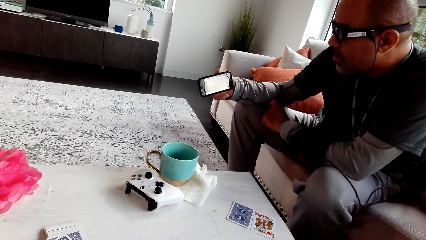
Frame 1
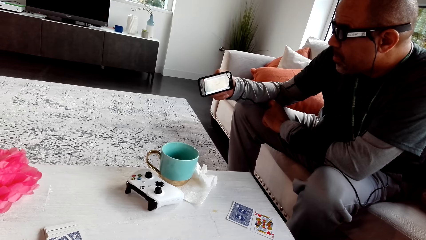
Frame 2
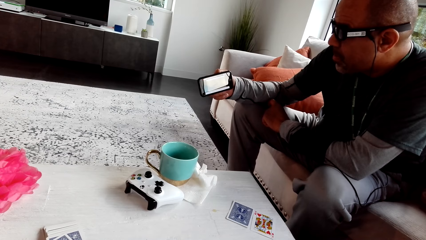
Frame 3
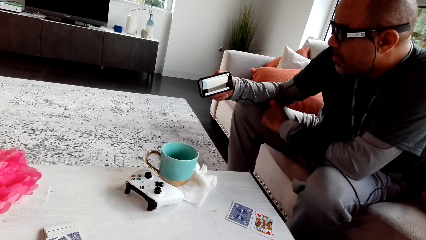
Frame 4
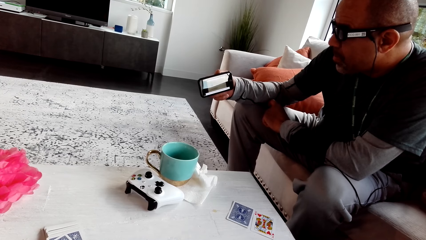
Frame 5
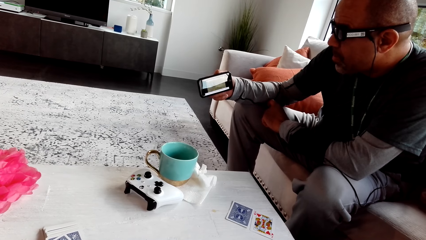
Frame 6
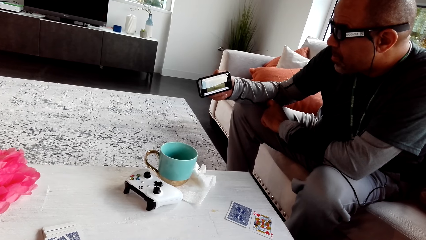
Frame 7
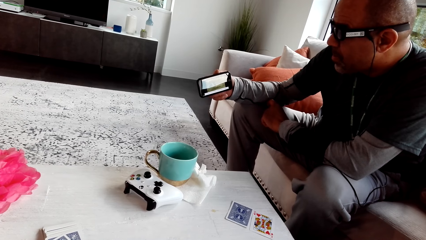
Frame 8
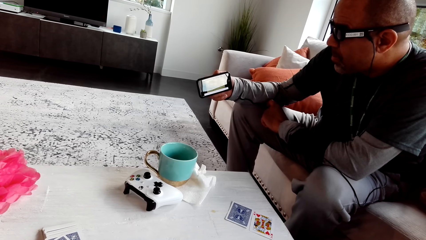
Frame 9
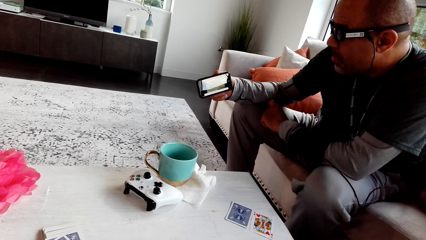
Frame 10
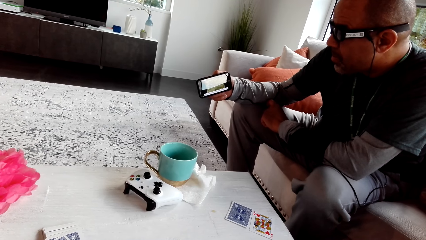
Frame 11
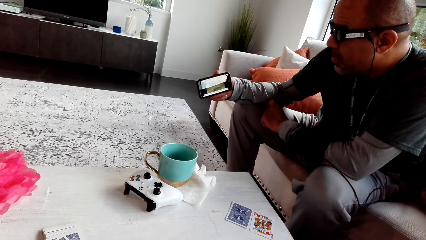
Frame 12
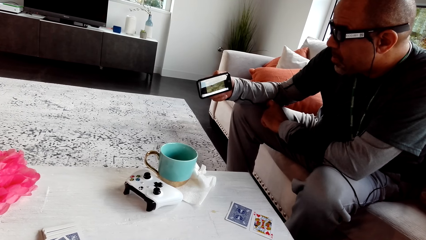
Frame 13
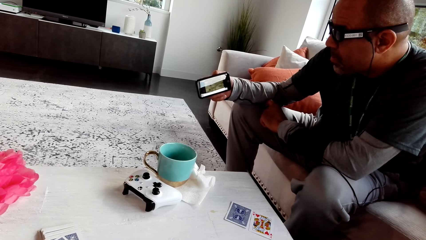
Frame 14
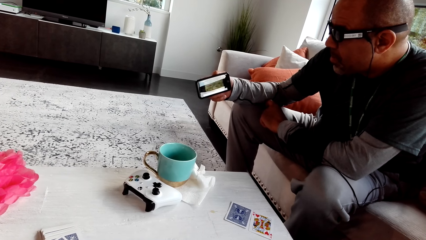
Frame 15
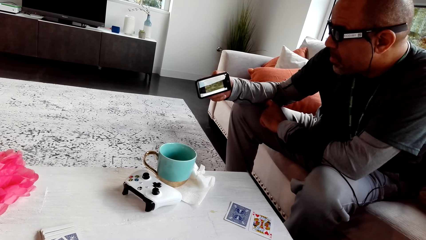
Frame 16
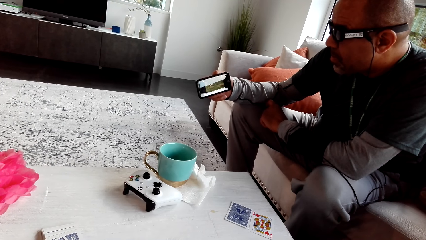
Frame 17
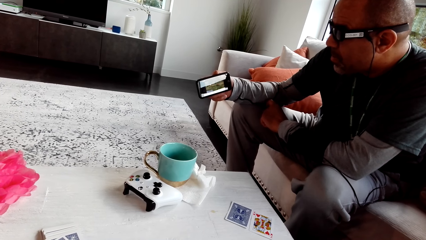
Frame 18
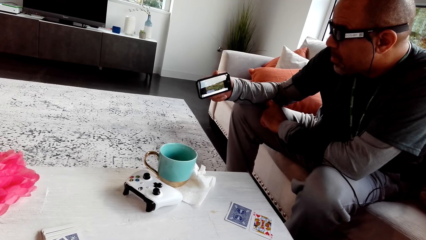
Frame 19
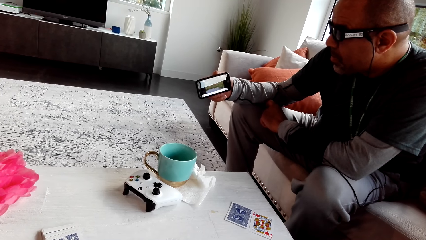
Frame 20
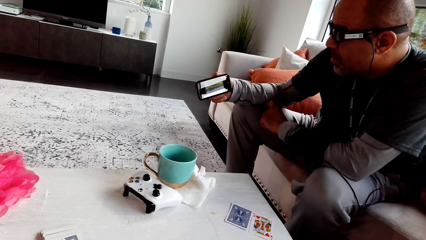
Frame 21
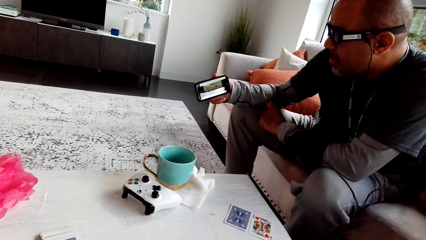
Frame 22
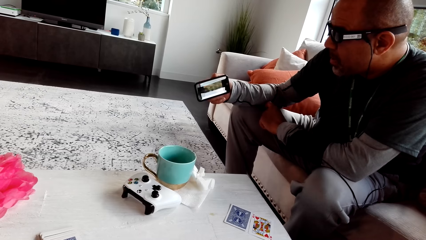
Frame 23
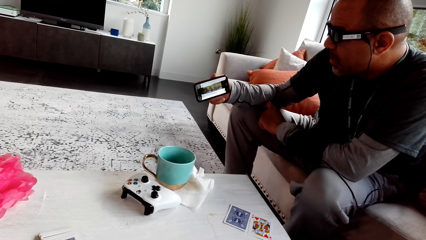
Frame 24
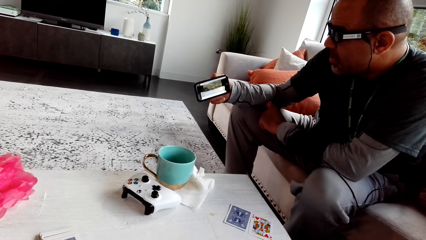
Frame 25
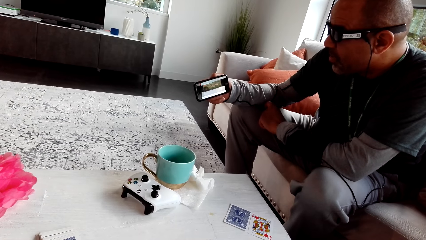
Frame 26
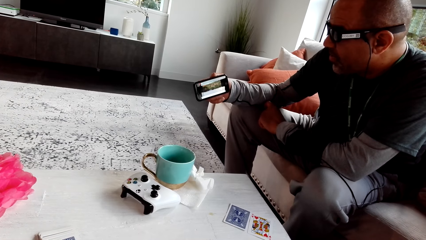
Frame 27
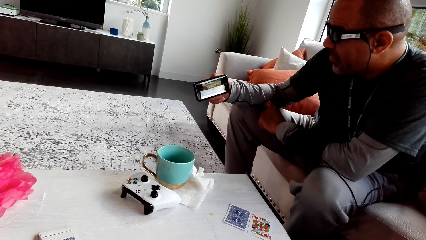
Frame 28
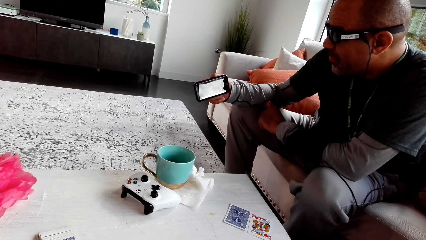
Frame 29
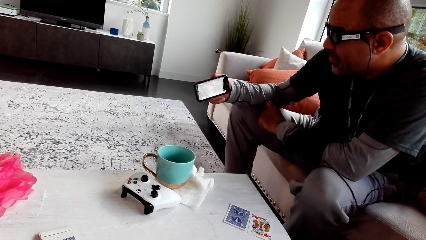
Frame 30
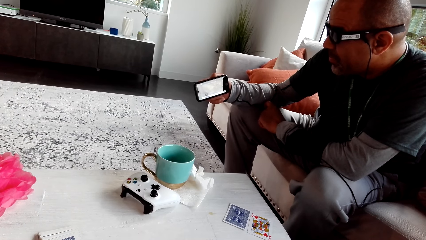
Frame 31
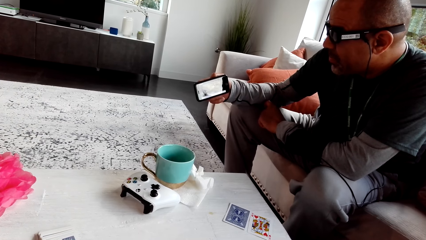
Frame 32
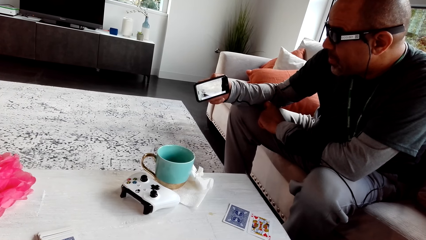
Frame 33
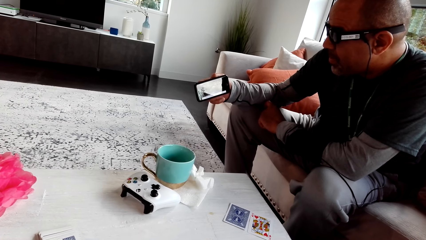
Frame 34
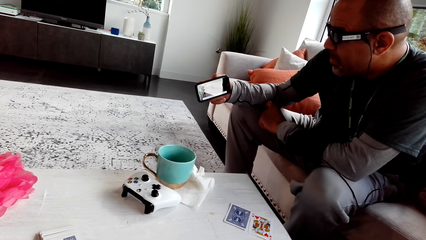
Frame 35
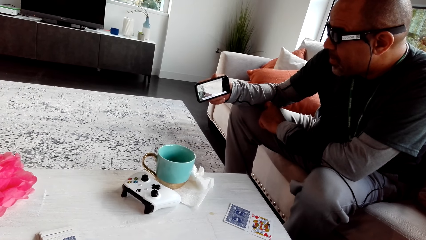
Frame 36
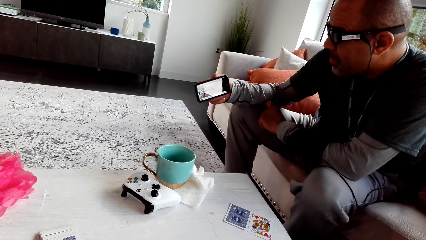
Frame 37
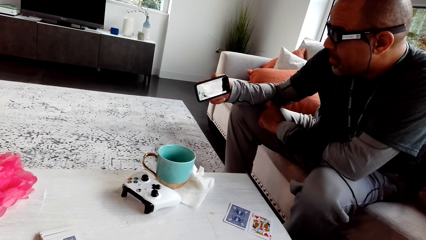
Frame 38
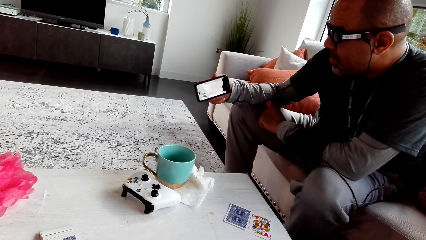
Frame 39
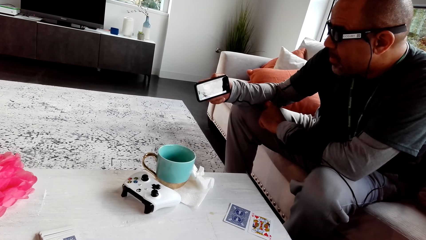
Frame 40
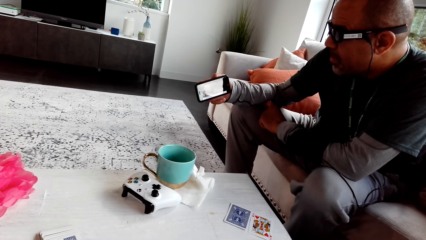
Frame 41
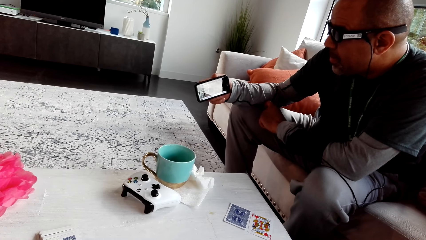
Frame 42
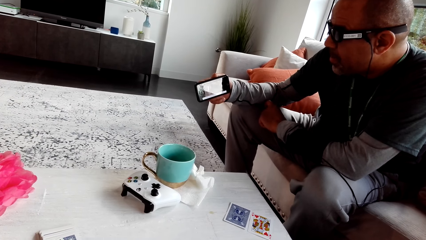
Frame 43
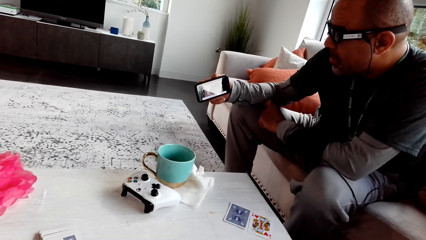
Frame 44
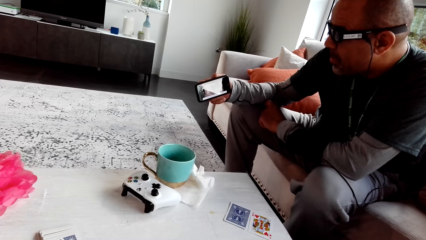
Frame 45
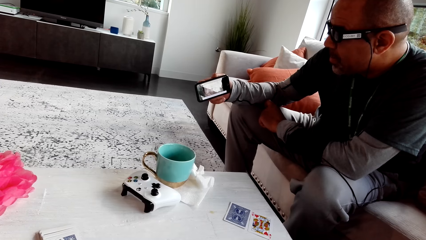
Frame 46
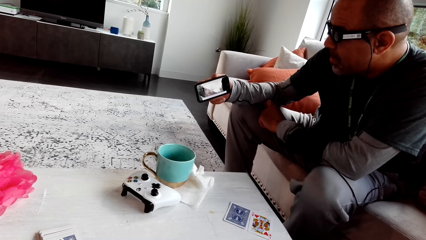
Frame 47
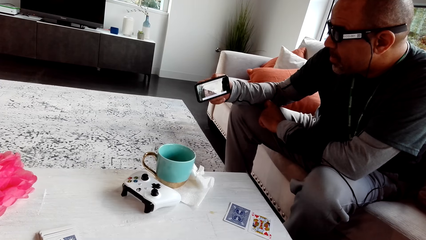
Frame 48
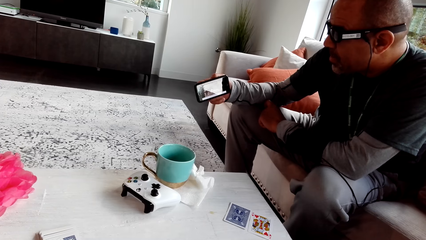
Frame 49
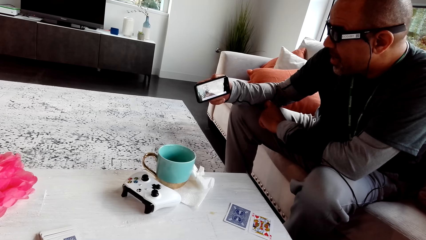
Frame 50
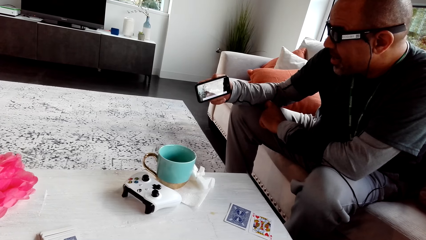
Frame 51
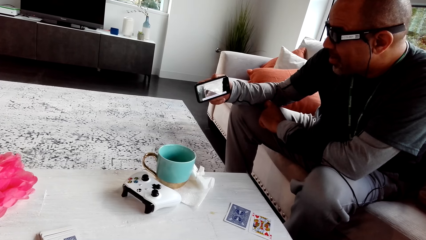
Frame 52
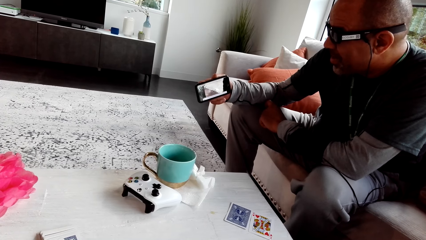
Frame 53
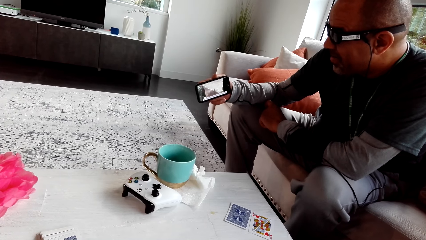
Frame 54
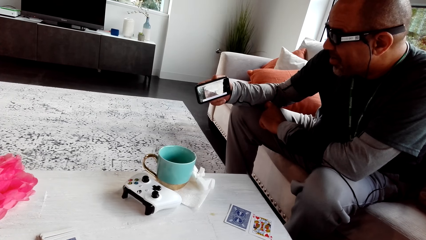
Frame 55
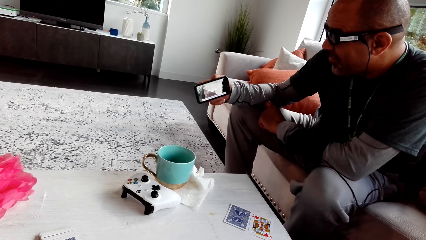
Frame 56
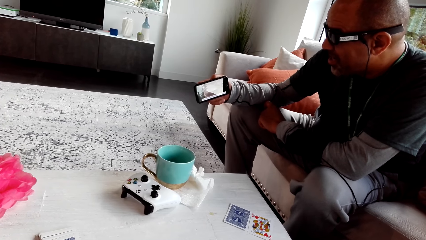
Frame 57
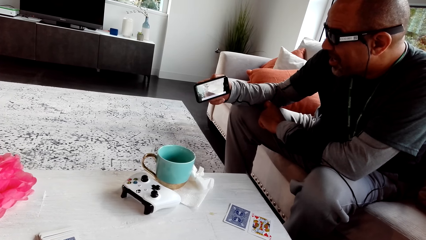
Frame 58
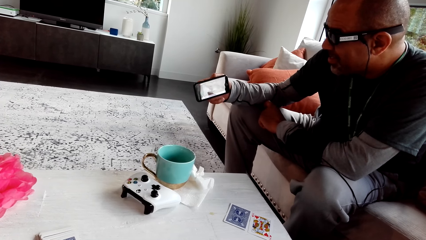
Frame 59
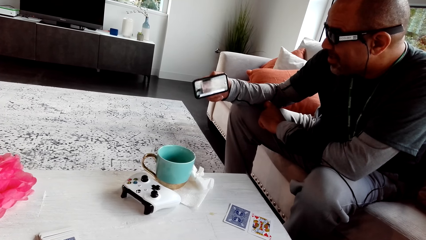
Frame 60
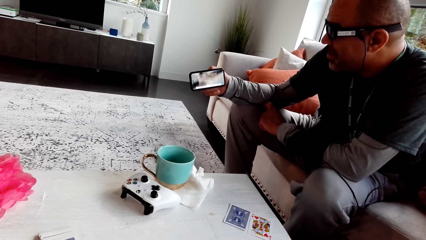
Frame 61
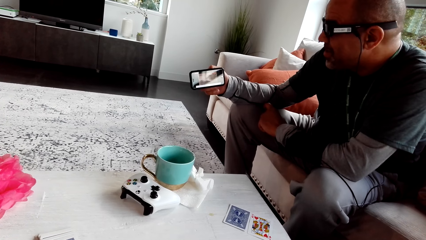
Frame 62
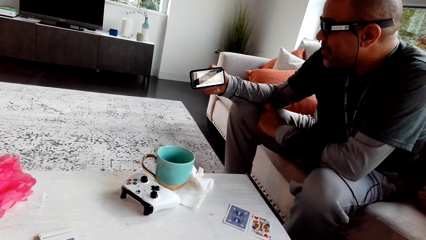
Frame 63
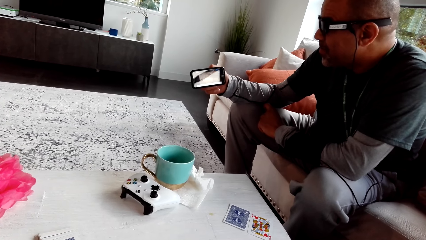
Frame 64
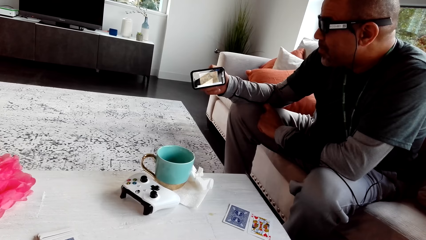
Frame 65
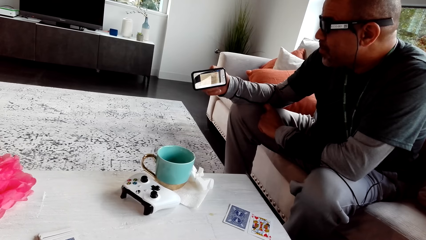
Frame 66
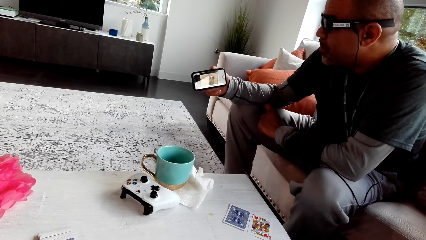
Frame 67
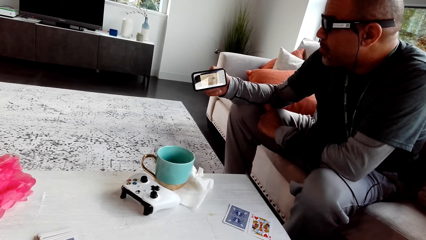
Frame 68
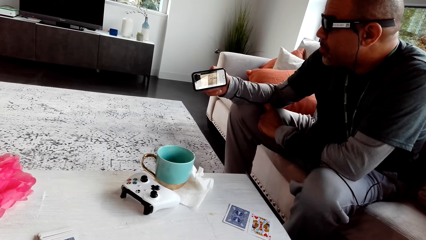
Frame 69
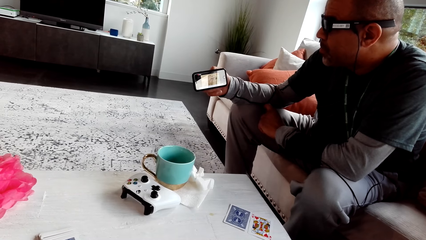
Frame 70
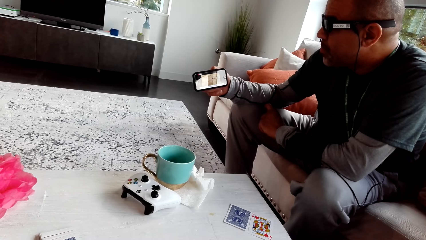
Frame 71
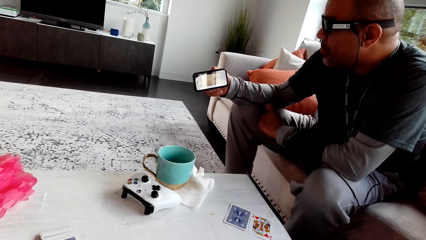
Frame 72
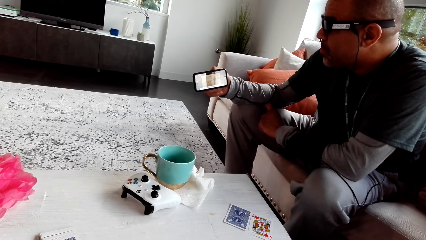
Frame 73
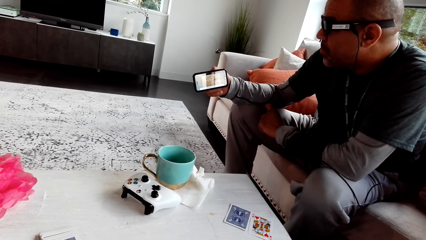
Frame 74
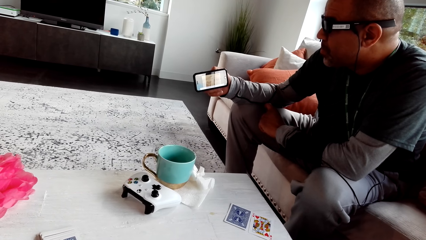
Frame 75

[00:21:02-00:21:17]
The man talks to the camera wearer. The camera wearer talks to the man.
